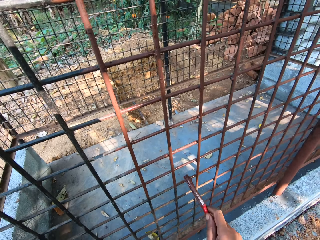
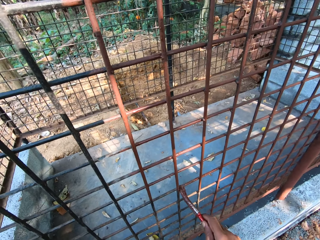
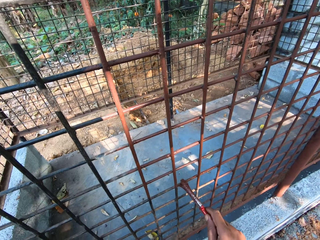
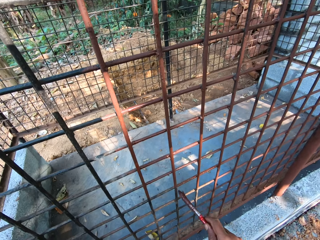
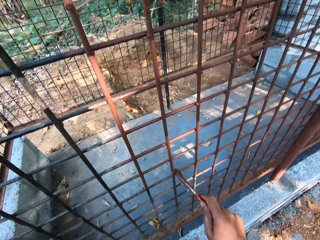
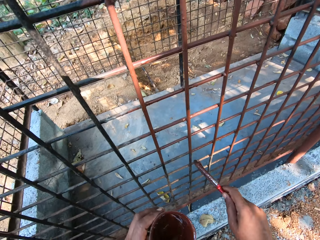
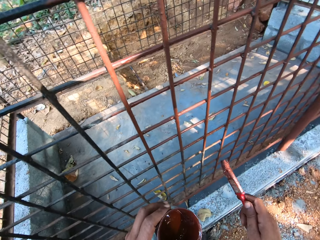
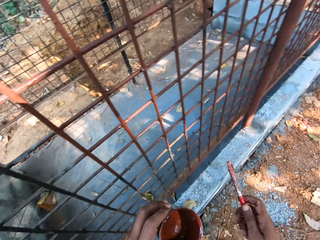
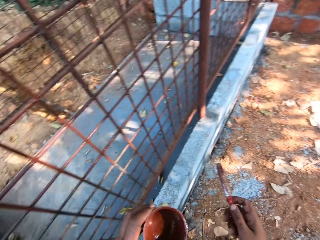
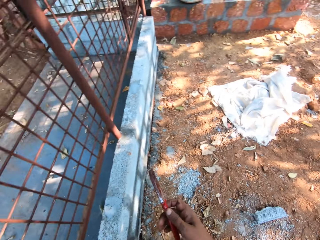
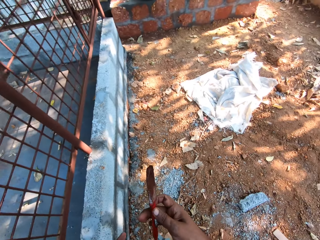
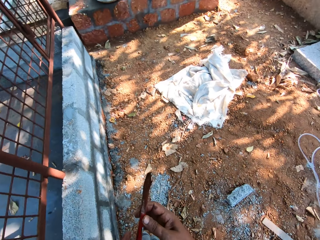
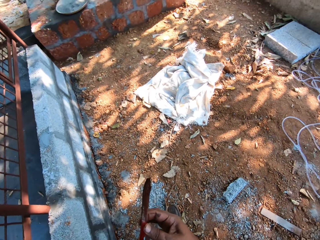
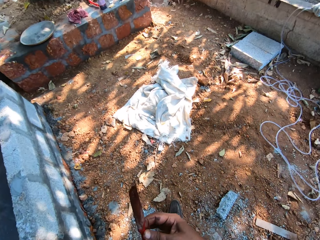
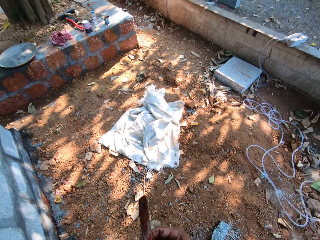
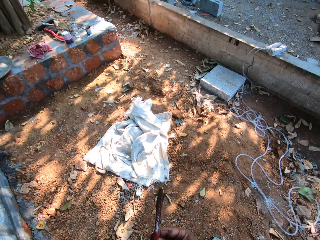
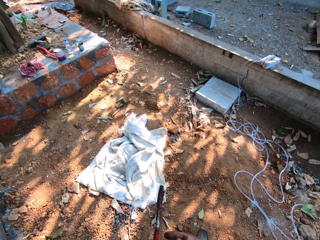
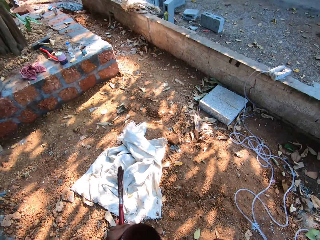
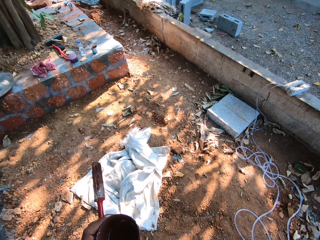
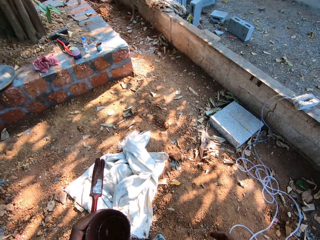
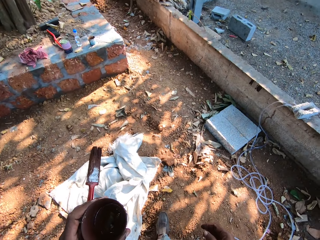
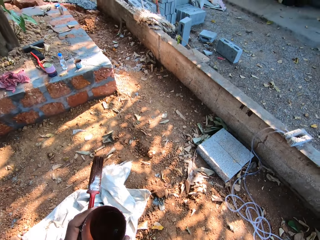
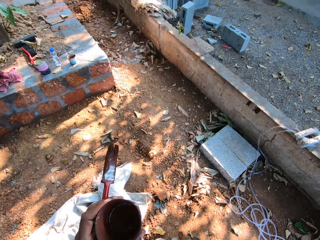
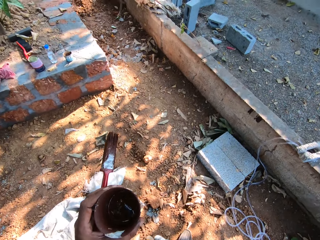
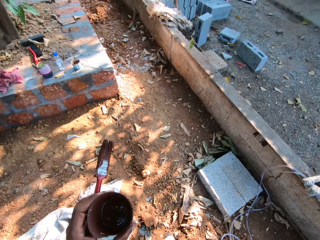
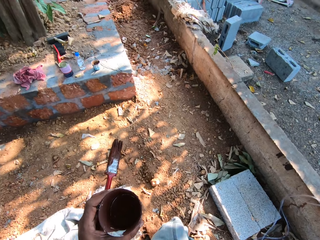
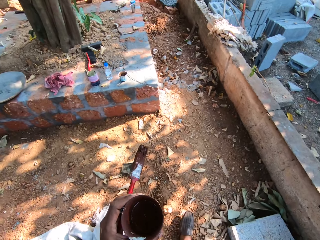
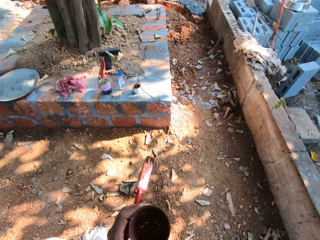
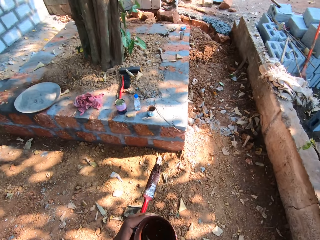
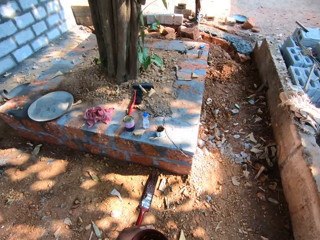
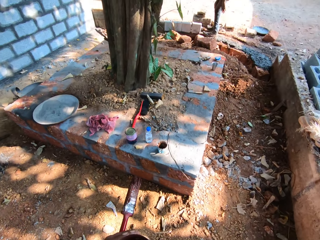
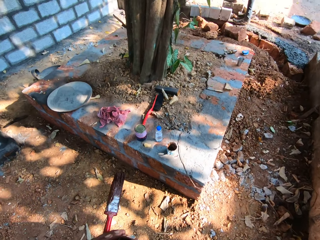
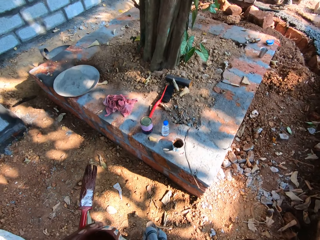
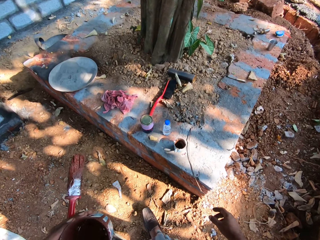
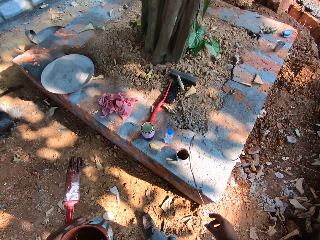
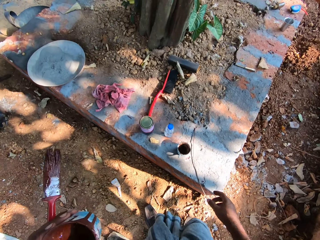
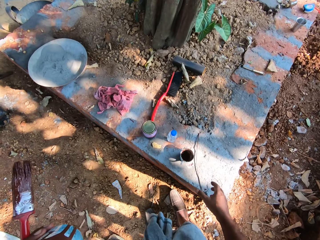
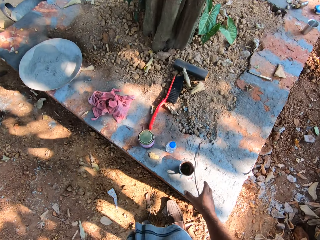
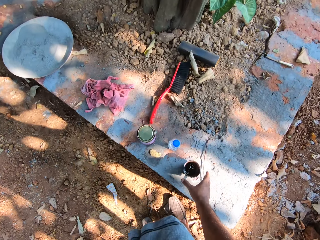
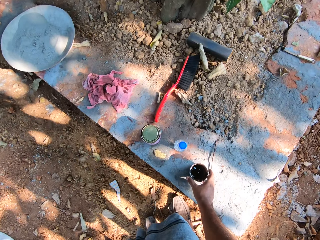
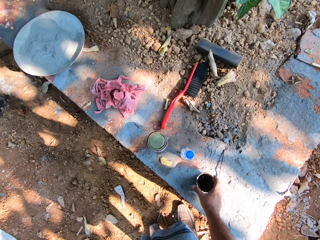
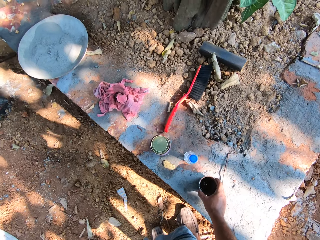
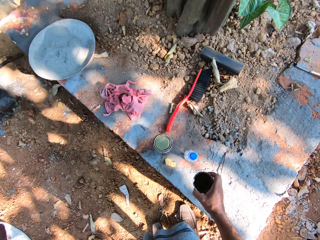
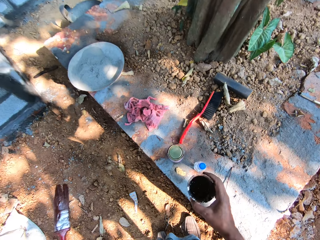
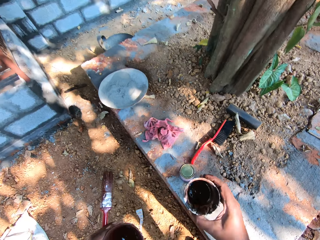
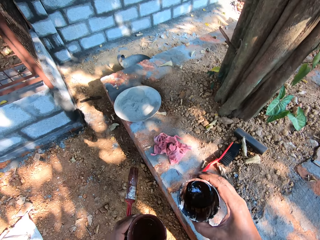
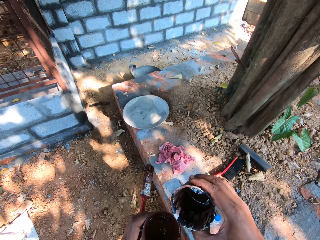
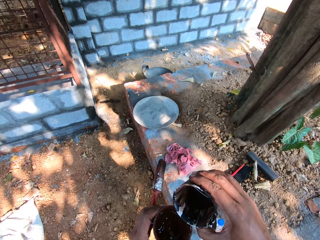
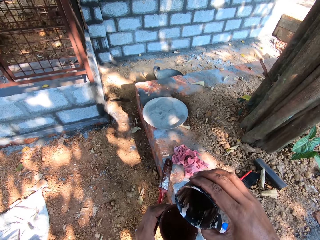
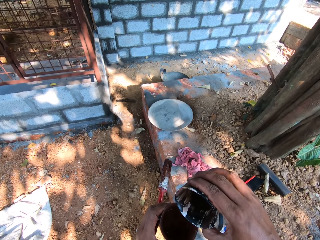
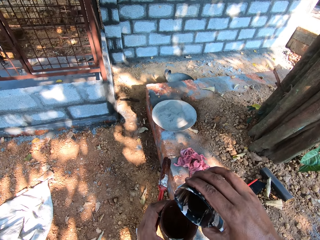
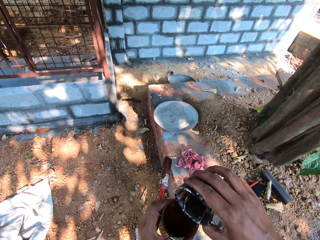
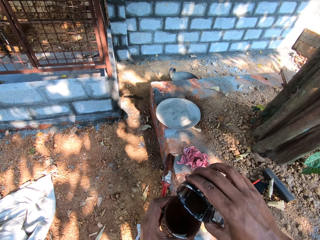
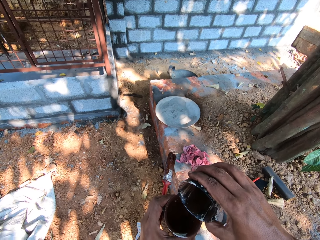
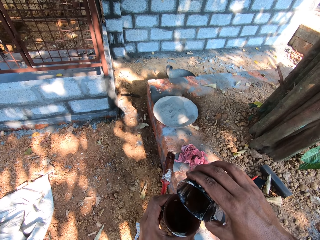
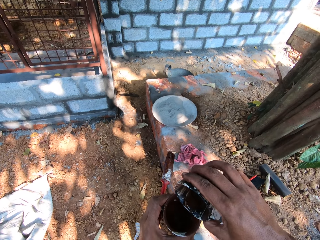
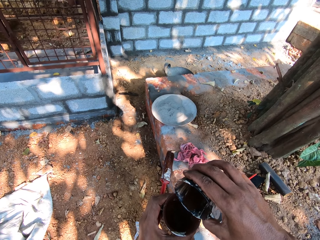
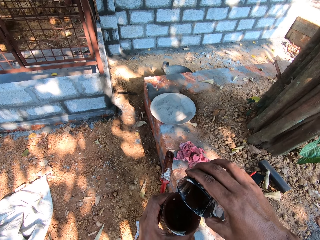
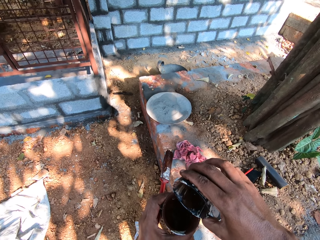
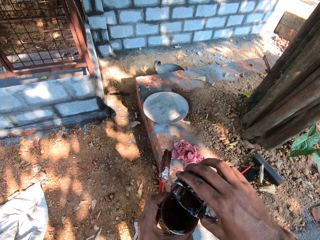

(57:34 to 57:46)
The camera wearer passes the paintbrush from his right hand to his left hand. He walks towards a fence. He picks up a cup of paint from the fence with his right hand. He pours paint from the cup of paint in his right hand into a cup of paint in his left hand.

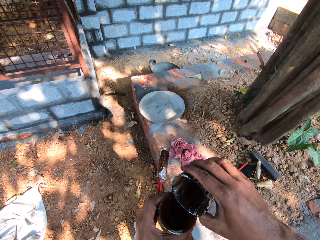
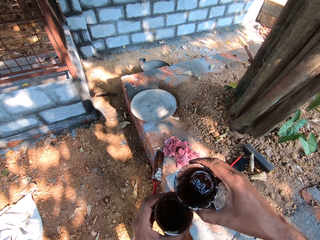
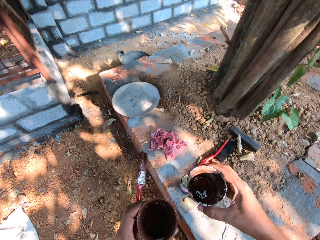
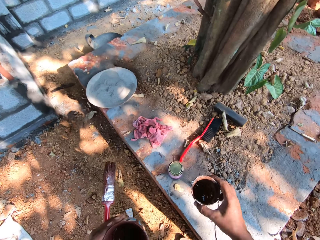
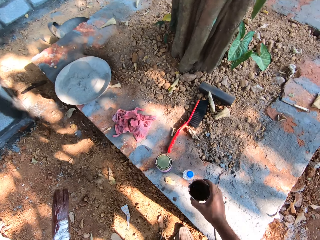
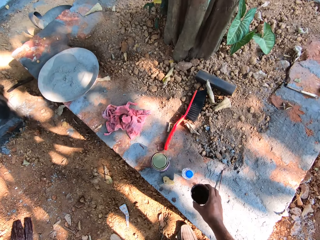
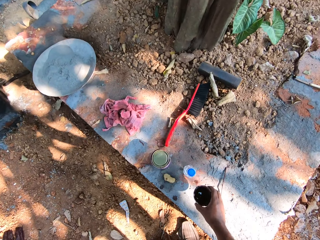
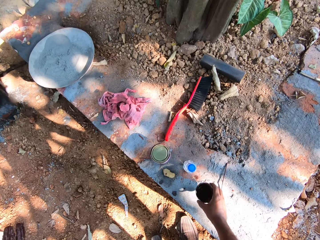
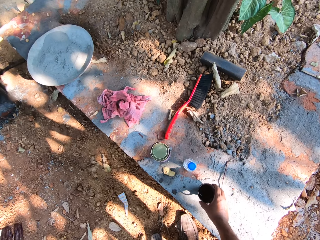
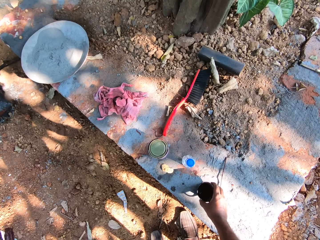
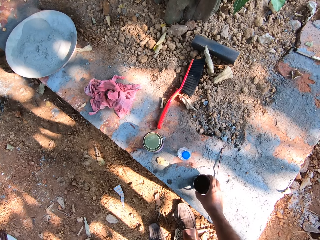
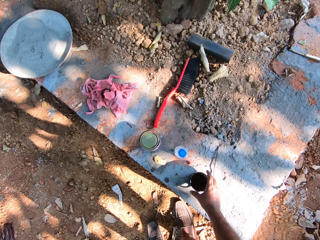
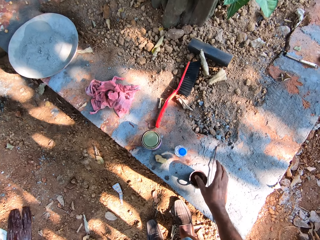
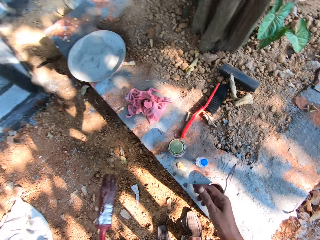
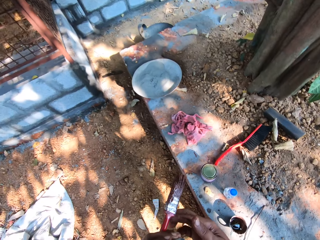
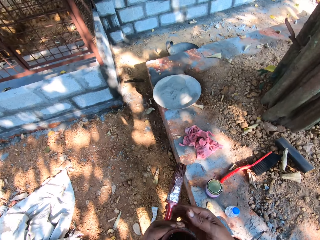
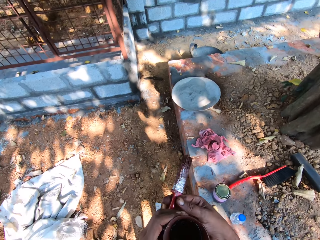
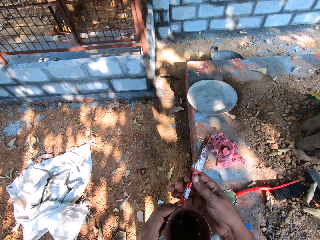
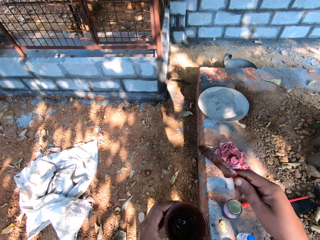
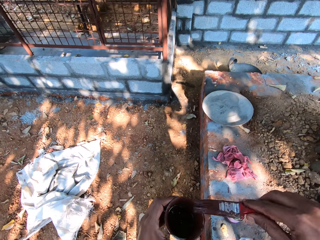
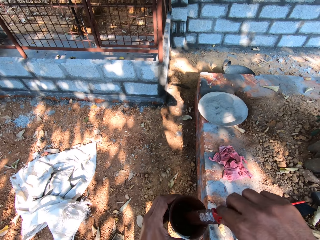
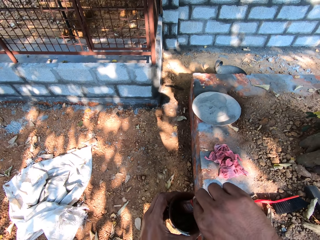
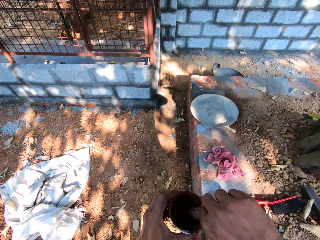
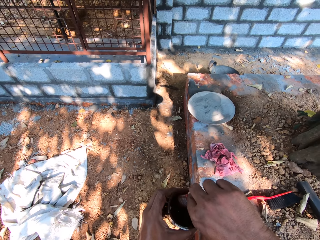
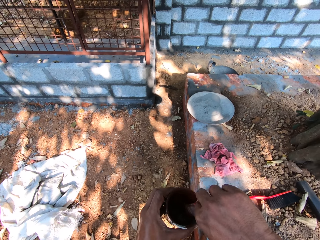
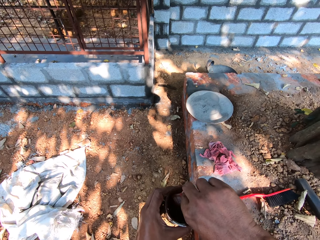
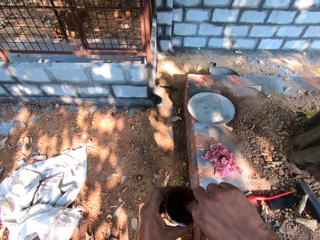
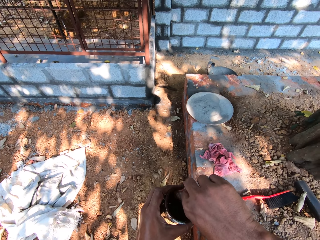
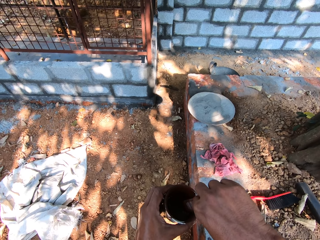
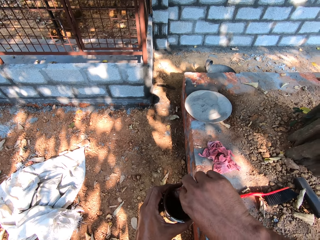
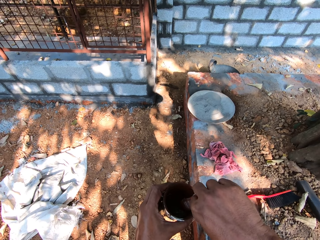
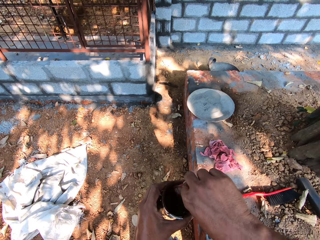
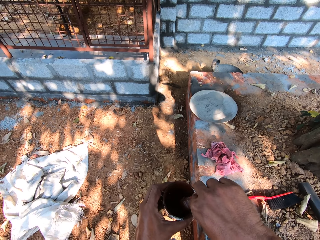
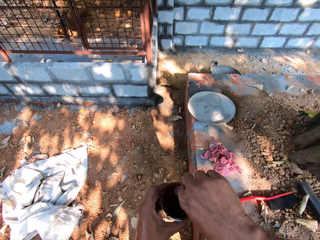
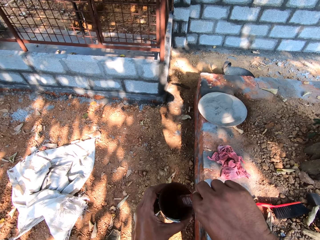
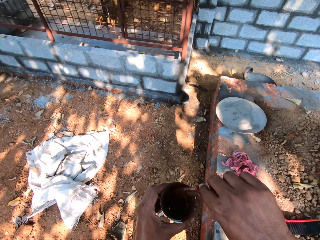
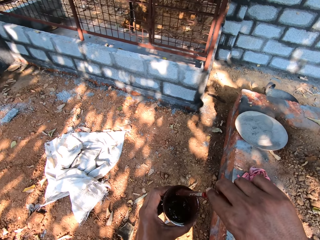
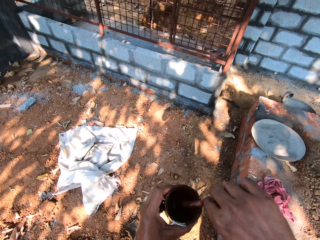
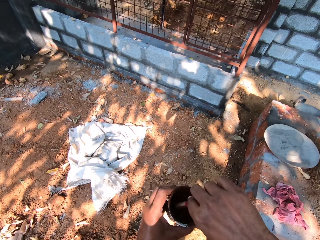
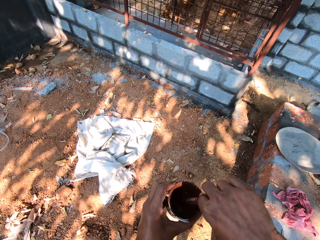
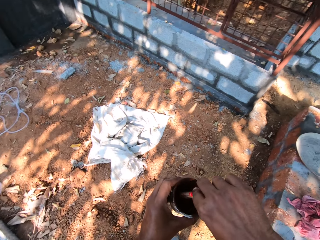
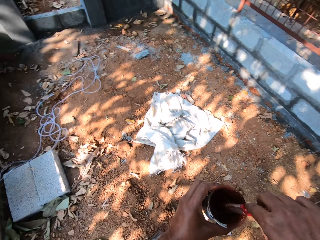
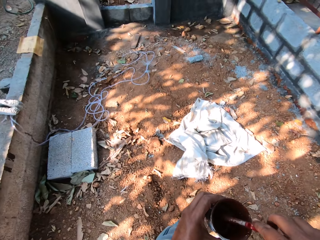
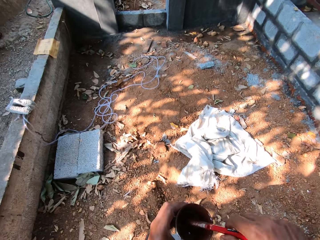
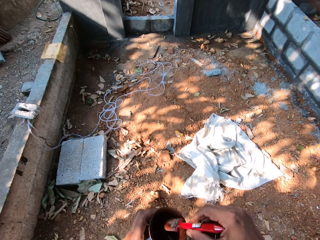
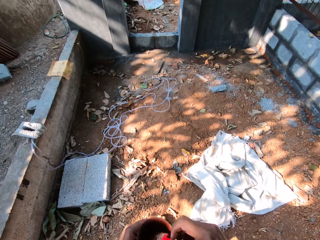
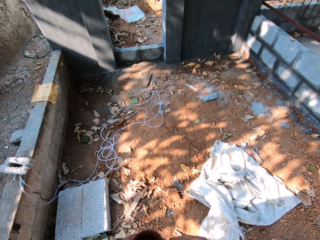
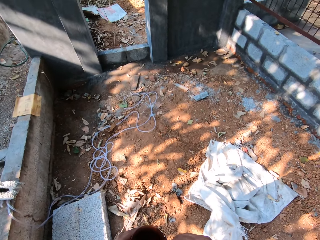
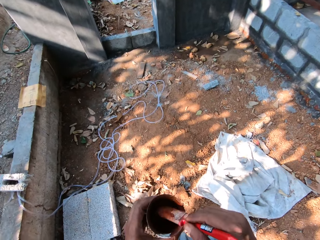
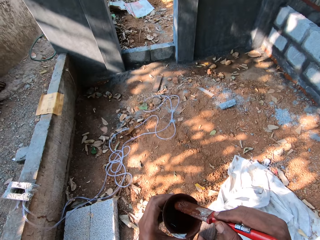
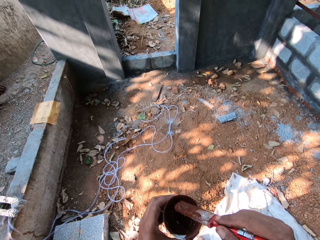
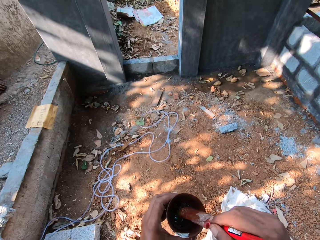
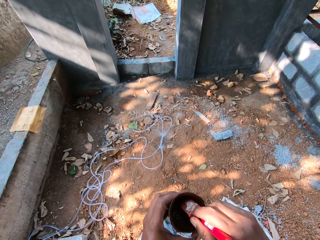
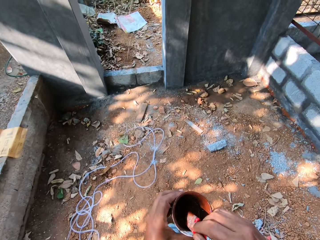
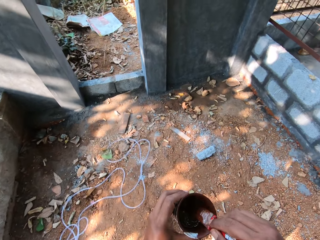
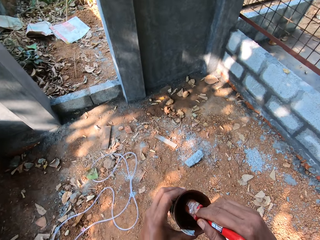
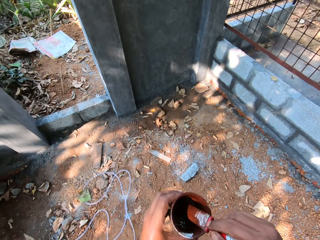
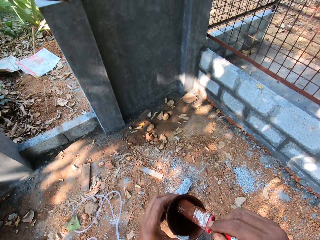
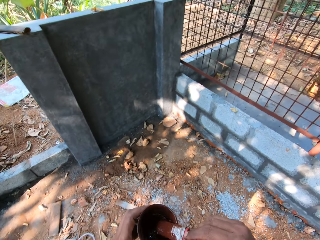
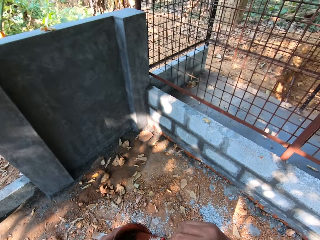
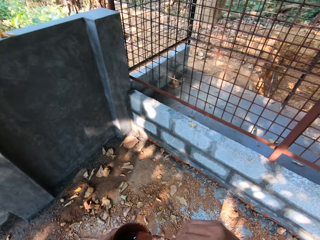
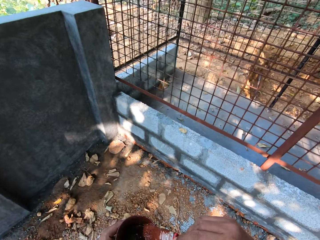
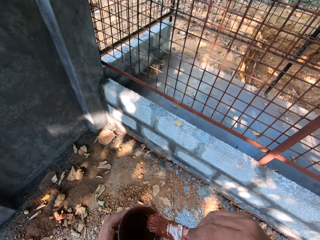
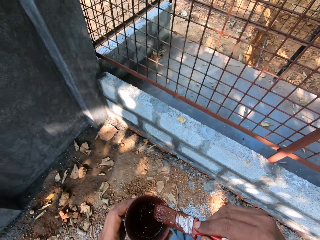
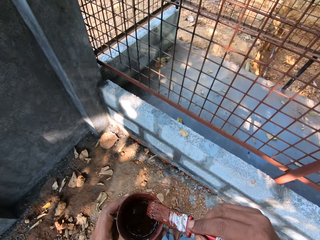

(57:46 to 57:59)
The camera wearer places the cup of paint on the fence with his right hand. He passes the paintbrush from his left hand to his right hand. He dips the paintbrush in his right hand into the cup of paint in his left hand. He mixes paint in the cup of paint in his left hand with the paintbrush in his right hand. He walks around.
